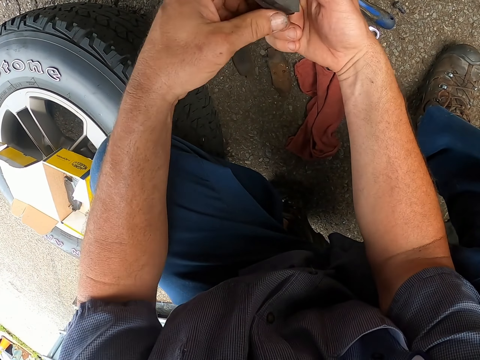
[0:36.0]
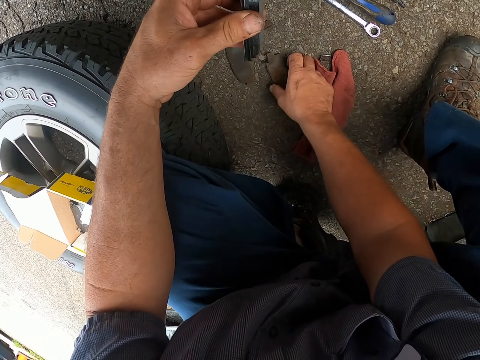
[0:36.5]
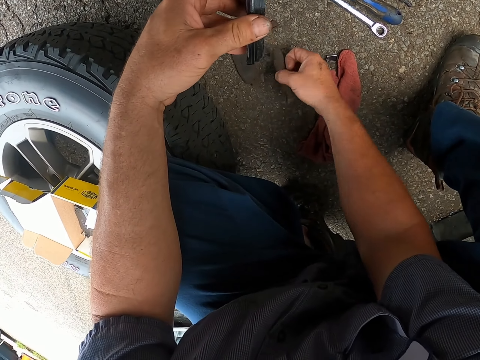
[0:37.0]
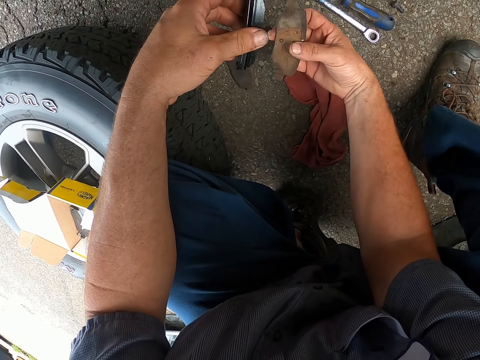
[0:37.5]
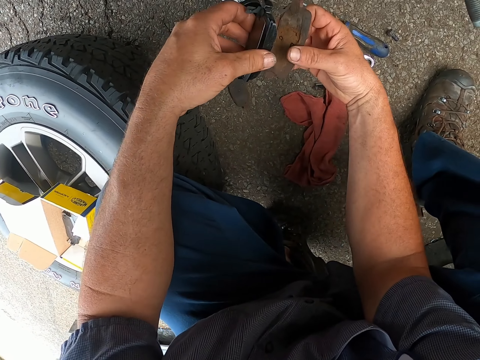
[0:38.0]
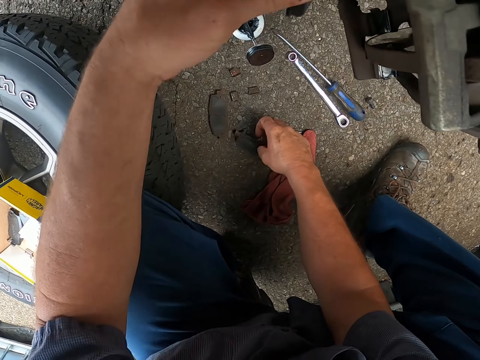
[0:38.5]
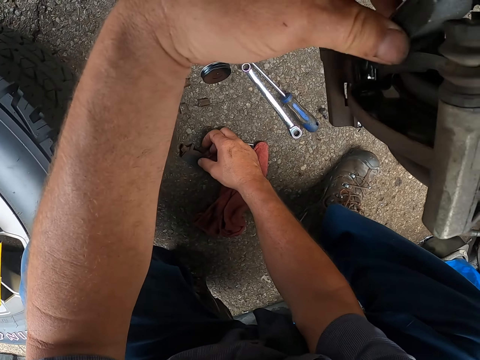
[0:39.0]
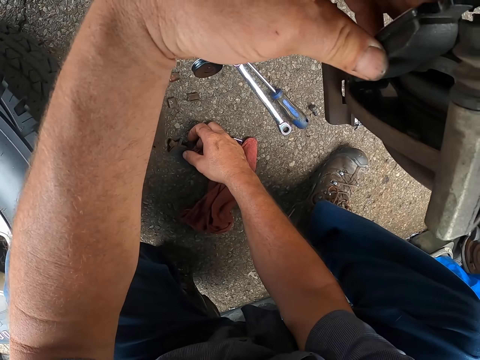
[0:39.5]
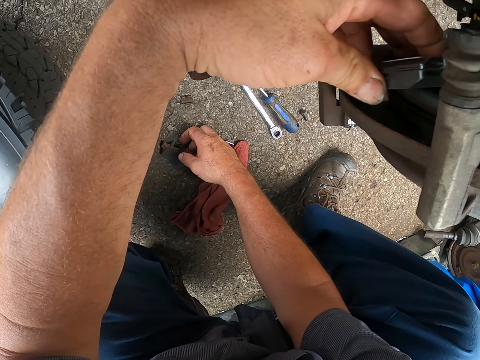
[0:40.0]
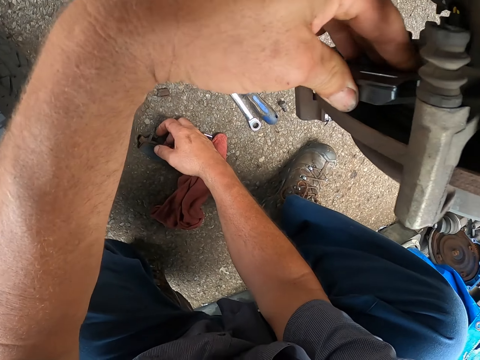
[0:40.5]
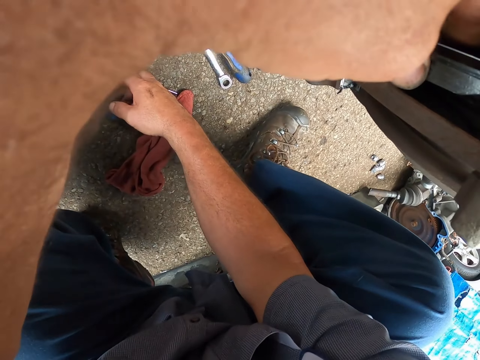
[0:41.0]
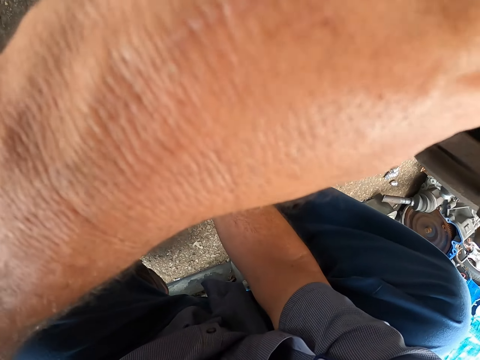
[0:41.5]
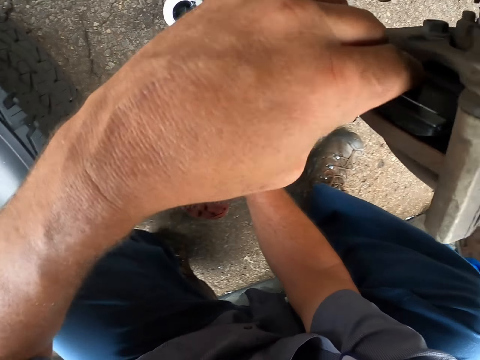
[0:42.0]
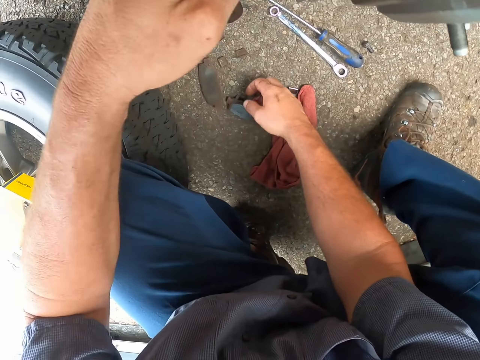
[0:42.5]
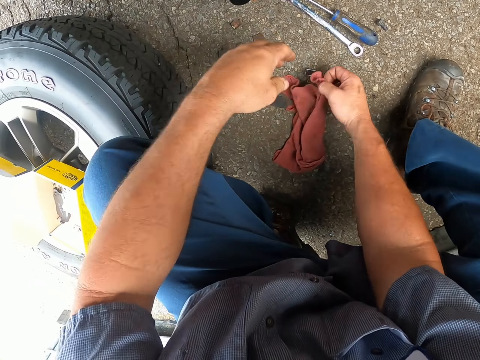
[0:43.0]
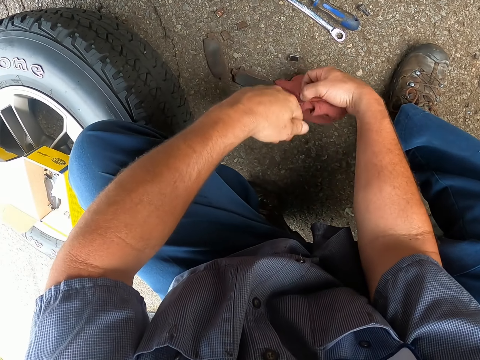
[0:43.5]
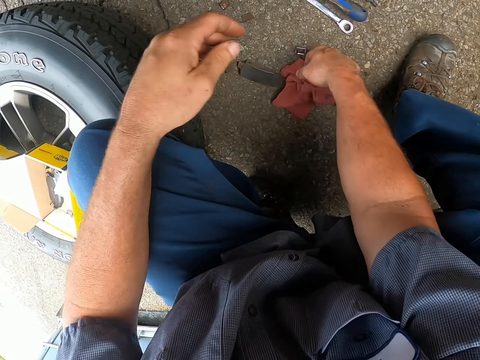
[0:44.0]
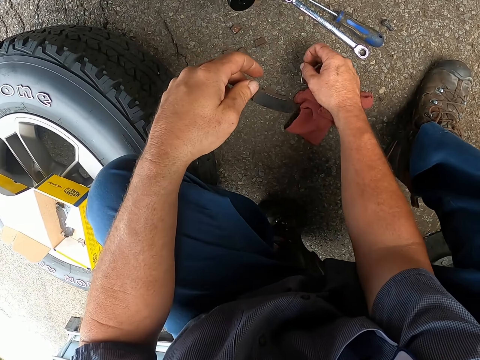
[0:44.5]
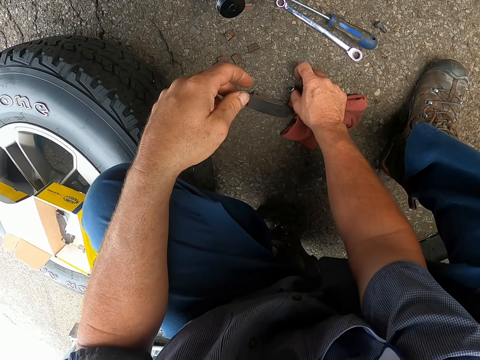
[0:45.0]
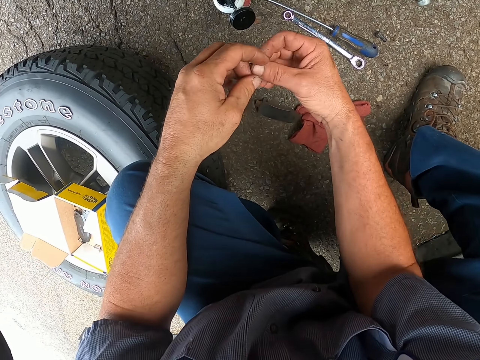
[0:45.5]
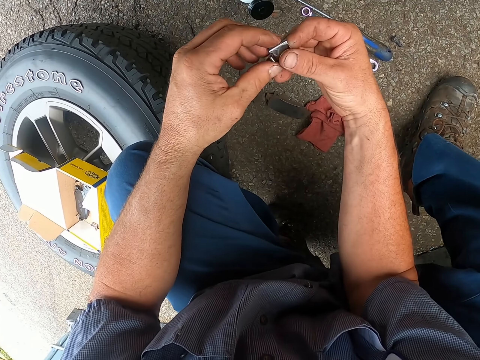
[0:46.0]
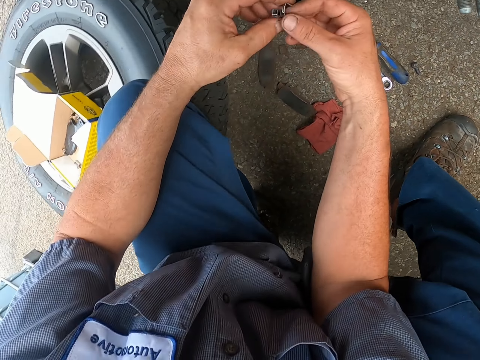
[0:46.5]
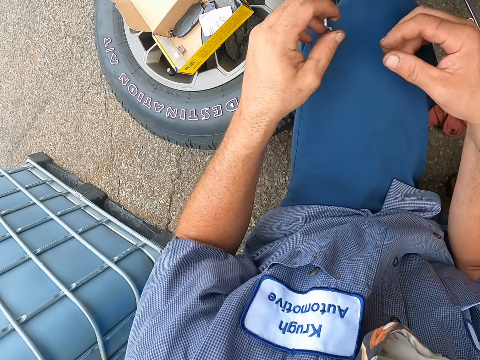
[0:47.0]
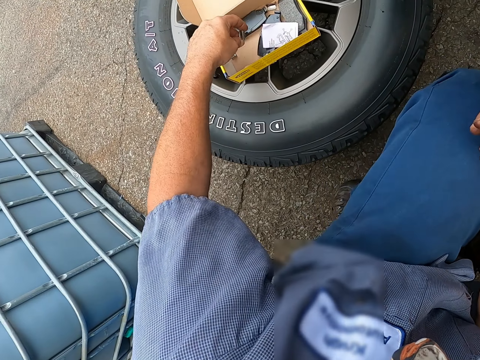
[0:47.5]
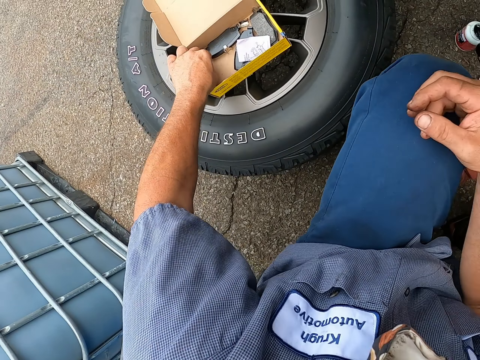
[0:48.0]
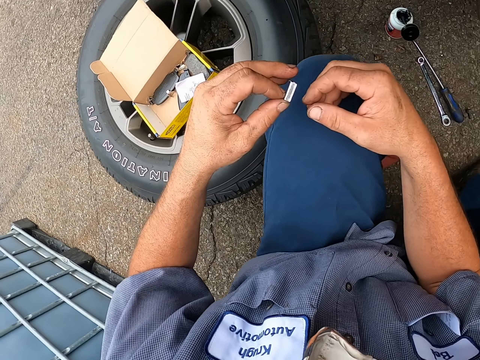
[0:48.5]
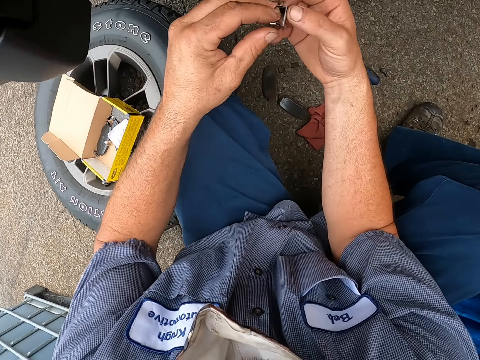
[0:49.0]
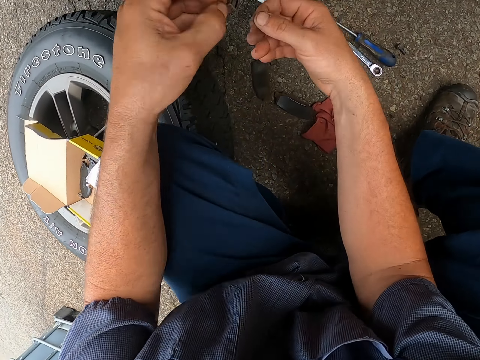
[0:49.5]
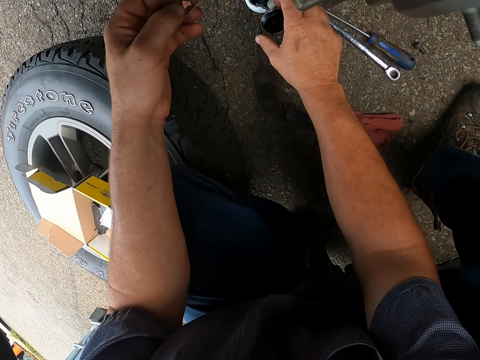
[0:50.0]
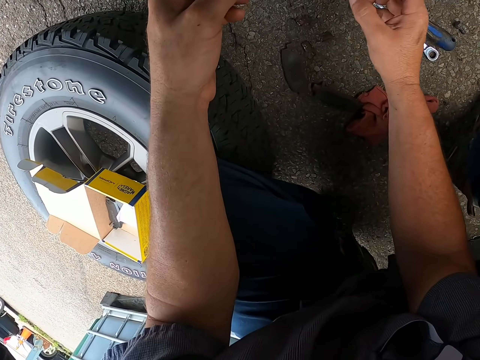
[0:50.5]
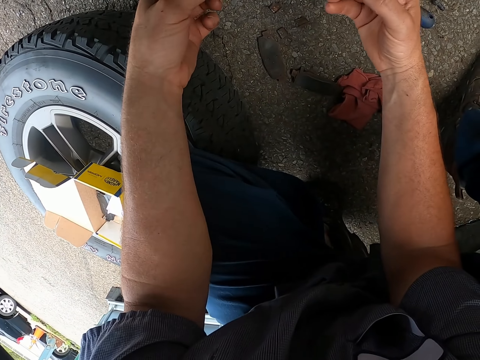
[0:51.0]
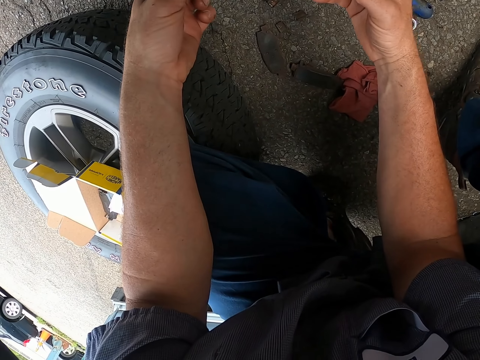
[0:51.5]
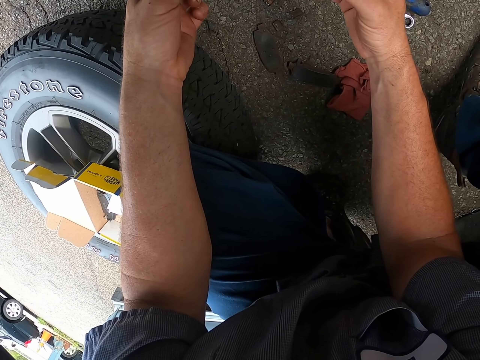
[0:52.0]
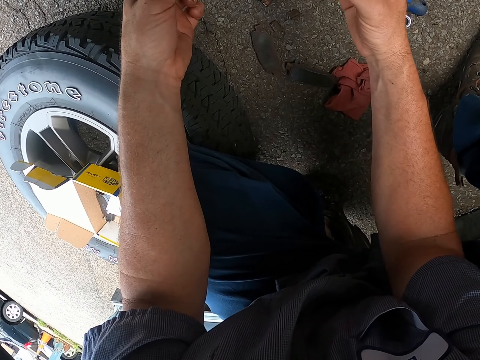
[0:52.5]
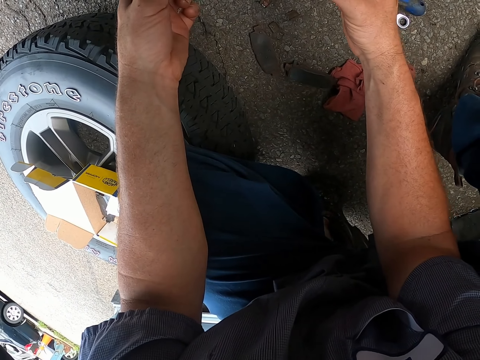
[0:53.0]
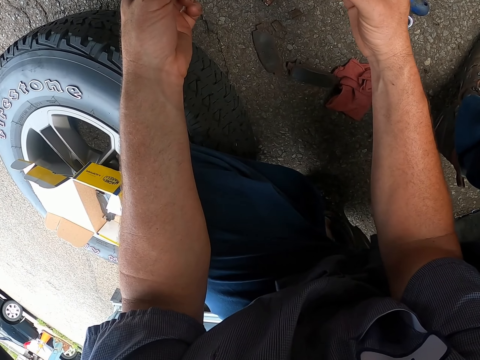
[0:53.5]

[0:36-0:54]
The camera wearer picks a tool. He puts the tool down. He fixes the brake pads on the disc brake in the wheel hub. He wipes his hand with a towel. He picks a tool. He puts the towel down on the ground. He places the tool inside the carton box. He picks a tool from the box. He paints the tool. He applies lubricant in something.

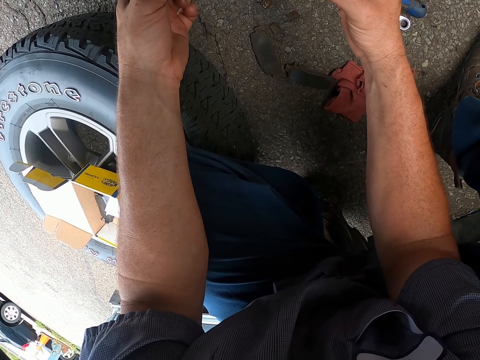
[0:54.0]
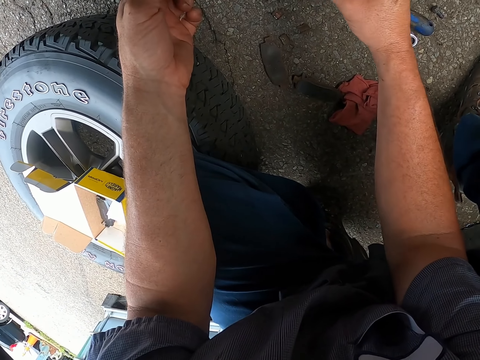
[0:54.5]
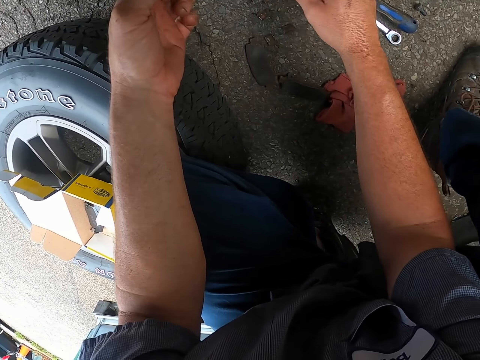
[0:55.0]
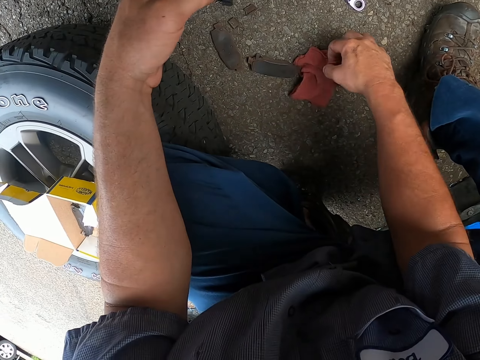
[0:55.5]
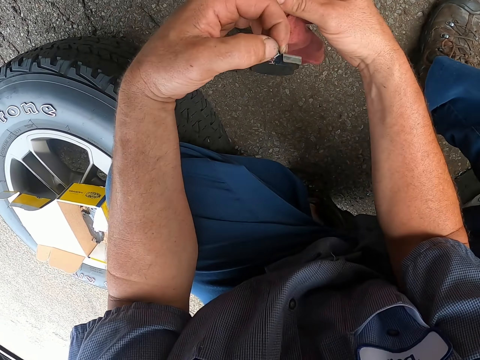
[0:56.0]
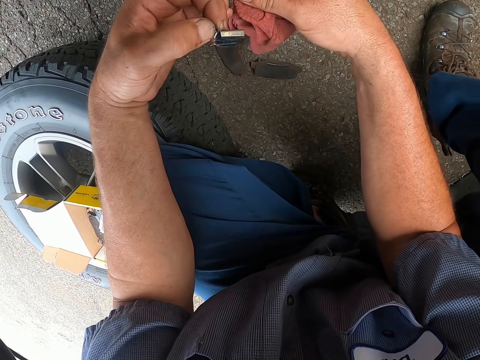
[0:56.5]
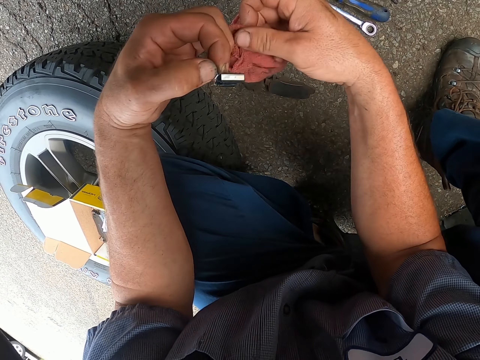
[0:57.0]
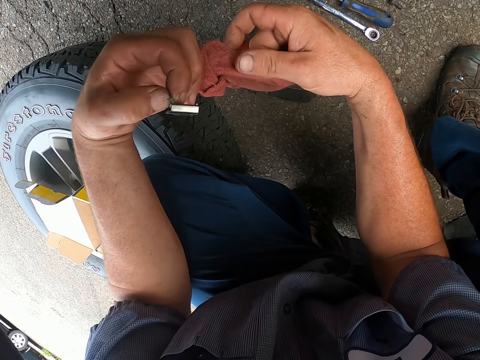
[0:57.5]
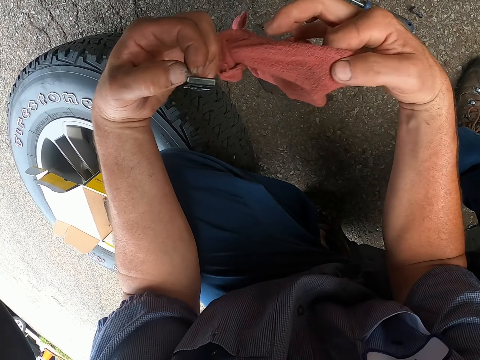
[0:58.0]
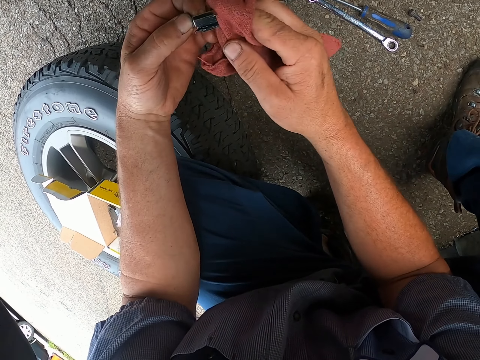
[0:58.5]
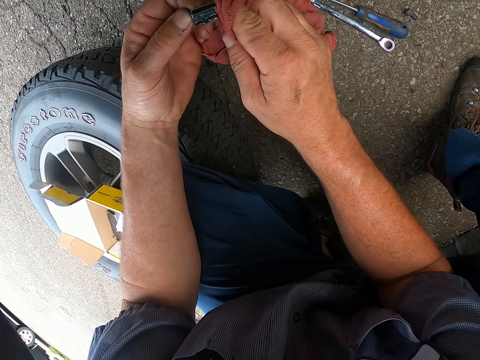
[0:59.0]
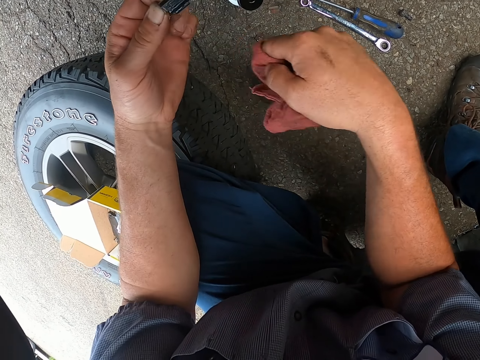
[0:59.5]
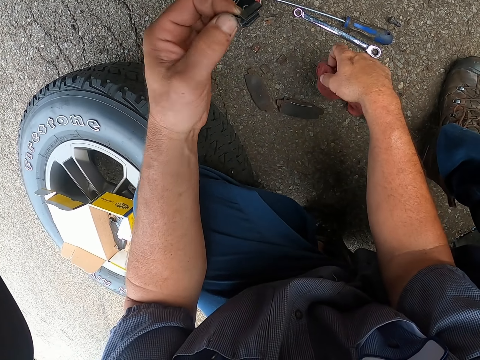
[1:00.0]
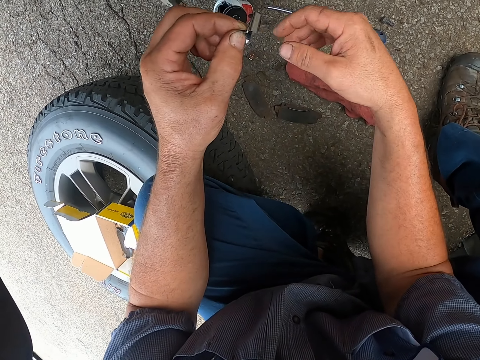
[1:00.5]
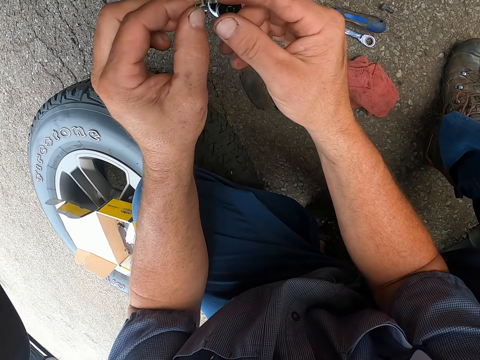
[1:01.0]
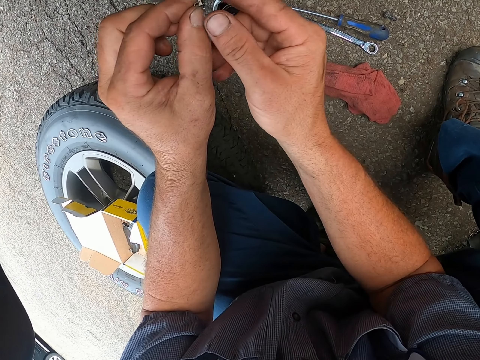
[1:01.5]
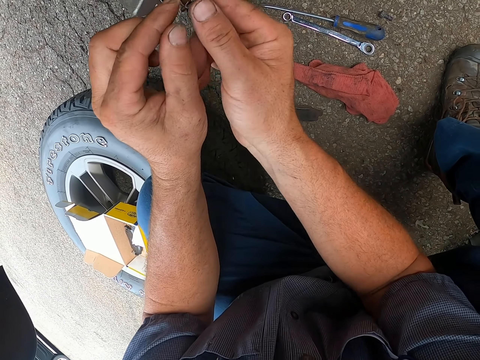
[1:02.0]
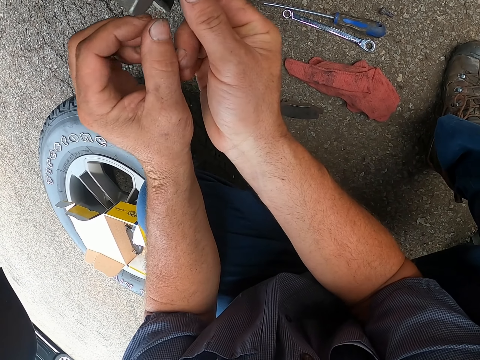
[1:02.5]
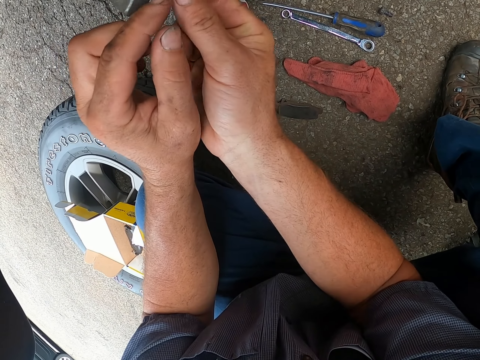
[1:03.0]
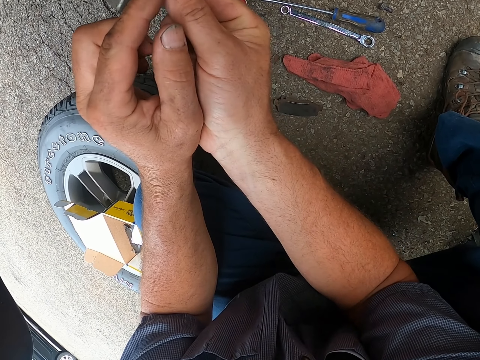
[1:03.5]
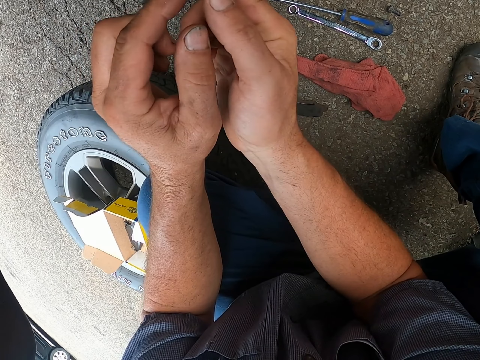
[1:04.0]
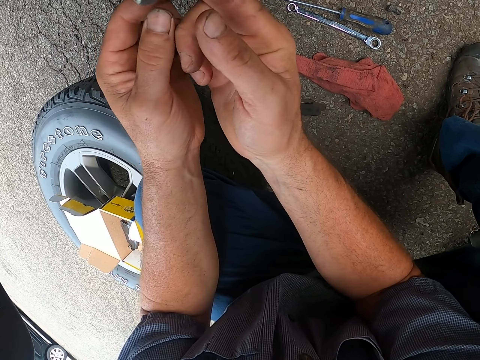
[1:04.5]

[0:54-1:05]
The camera wearer picks a towel from the ground. He wipes his hand with a piece of cloth. He wipes the tool. He puts the towel down. He fixes the tool into the wheel hub.
